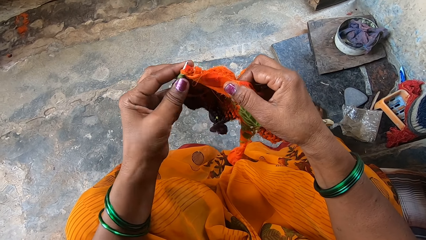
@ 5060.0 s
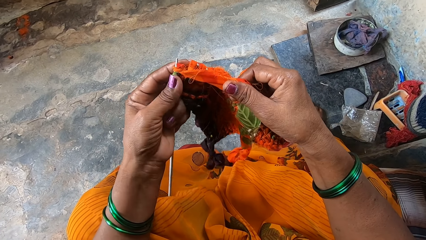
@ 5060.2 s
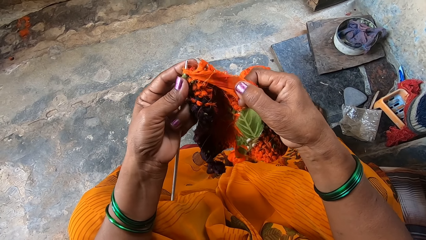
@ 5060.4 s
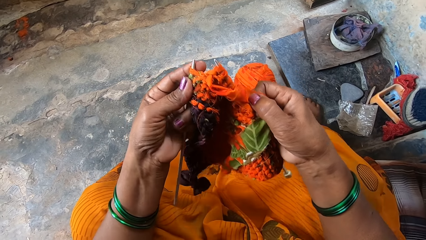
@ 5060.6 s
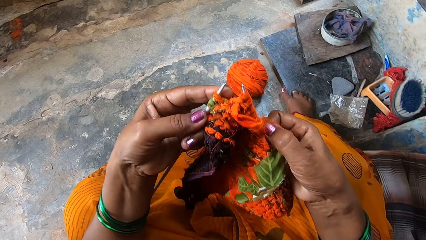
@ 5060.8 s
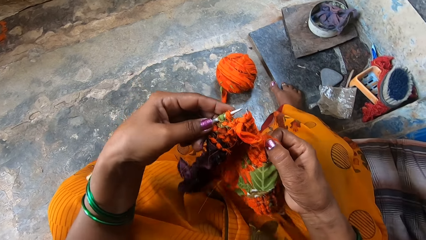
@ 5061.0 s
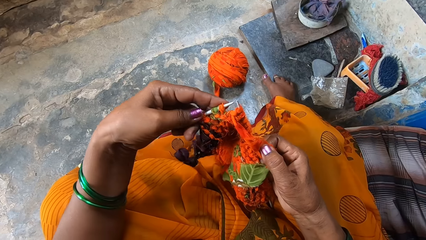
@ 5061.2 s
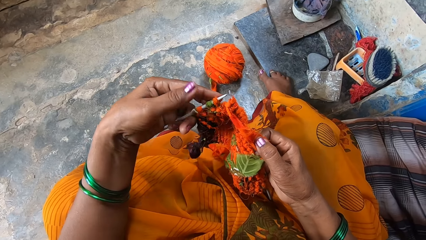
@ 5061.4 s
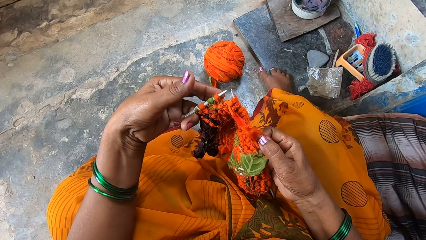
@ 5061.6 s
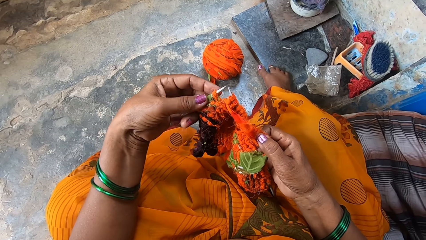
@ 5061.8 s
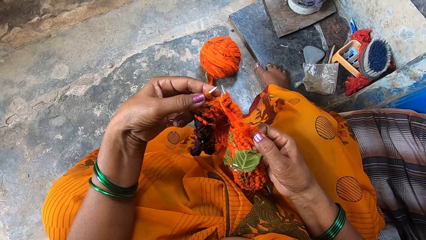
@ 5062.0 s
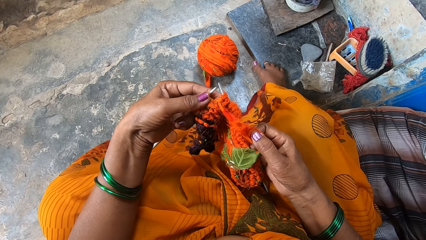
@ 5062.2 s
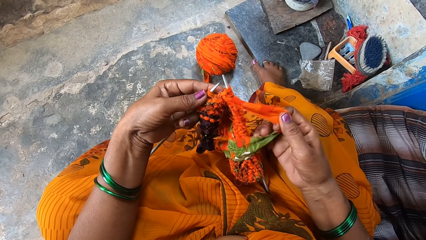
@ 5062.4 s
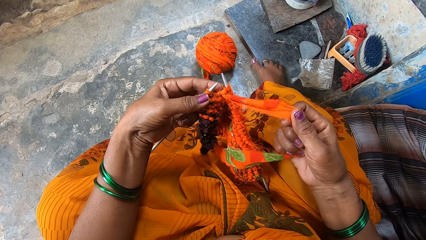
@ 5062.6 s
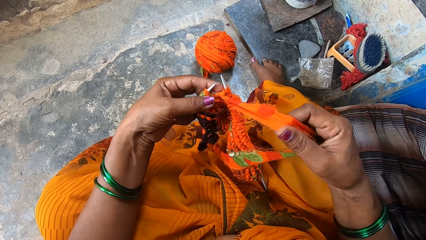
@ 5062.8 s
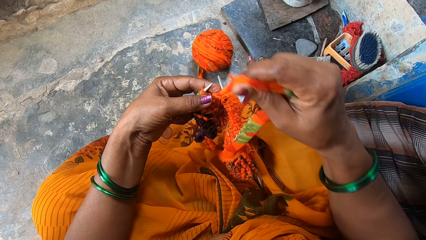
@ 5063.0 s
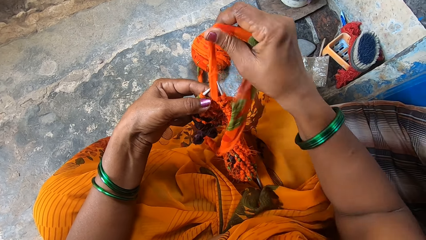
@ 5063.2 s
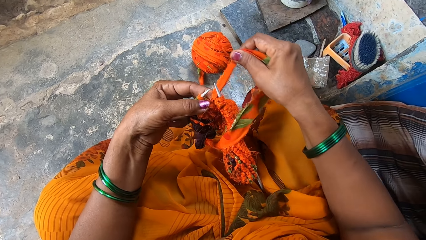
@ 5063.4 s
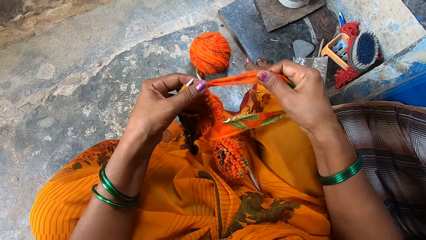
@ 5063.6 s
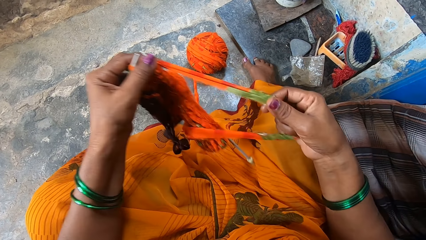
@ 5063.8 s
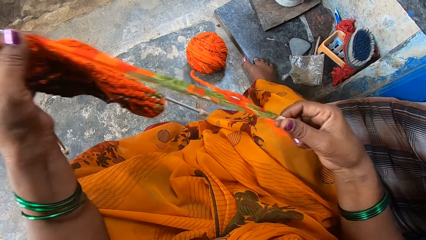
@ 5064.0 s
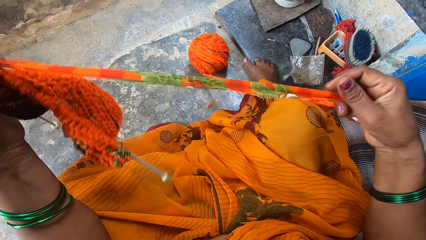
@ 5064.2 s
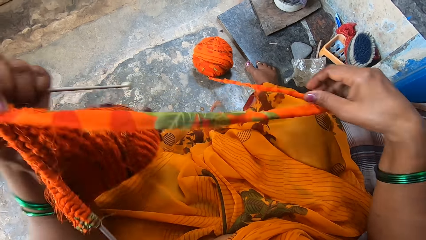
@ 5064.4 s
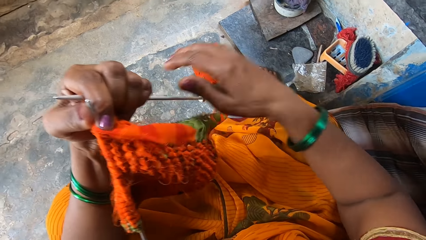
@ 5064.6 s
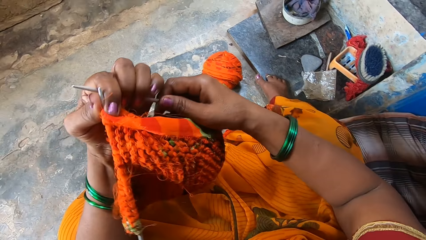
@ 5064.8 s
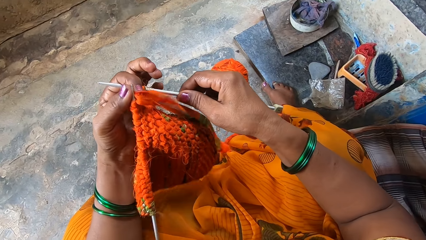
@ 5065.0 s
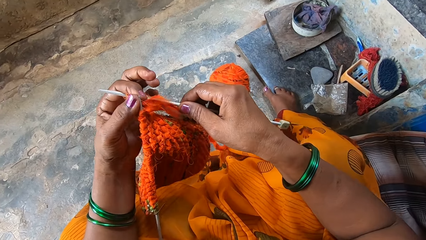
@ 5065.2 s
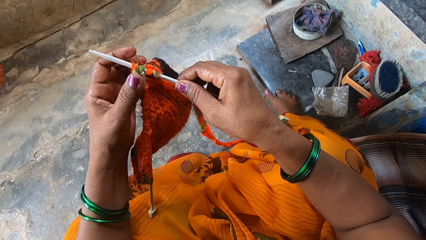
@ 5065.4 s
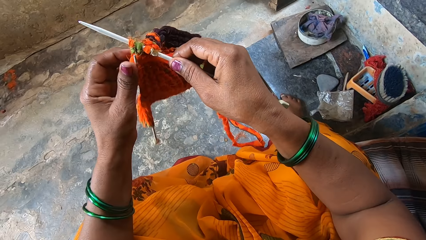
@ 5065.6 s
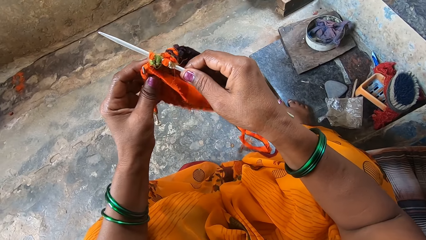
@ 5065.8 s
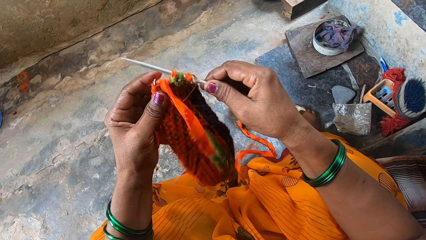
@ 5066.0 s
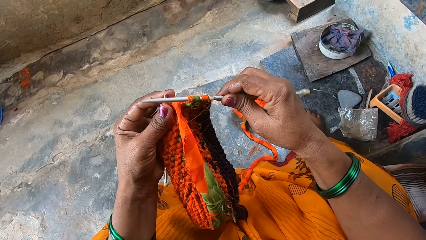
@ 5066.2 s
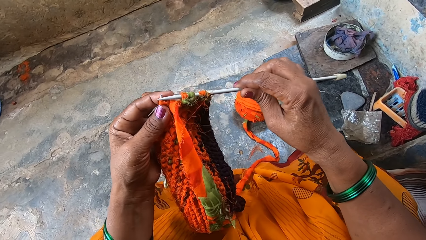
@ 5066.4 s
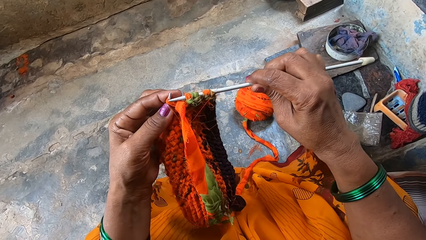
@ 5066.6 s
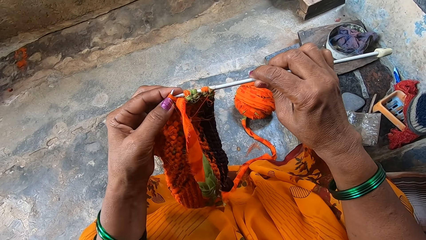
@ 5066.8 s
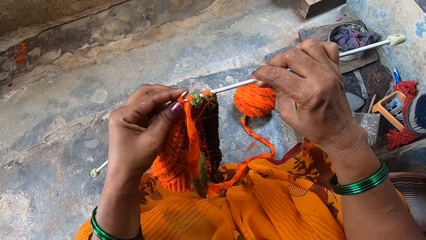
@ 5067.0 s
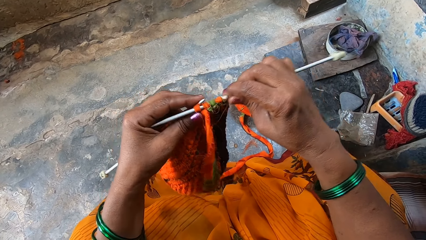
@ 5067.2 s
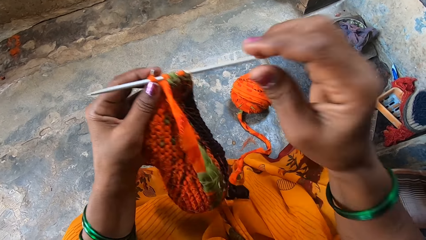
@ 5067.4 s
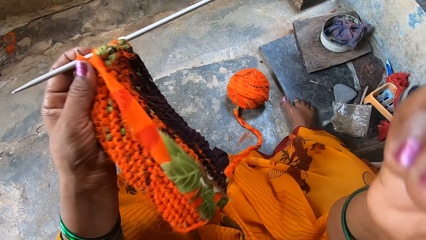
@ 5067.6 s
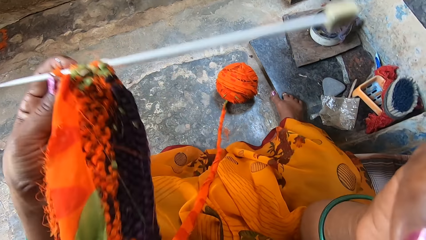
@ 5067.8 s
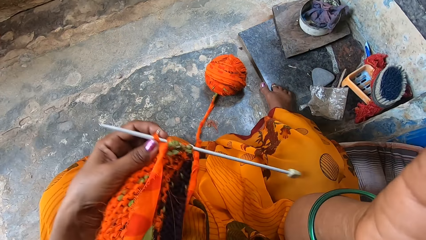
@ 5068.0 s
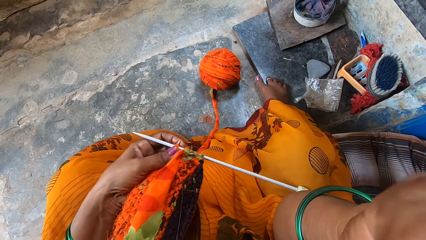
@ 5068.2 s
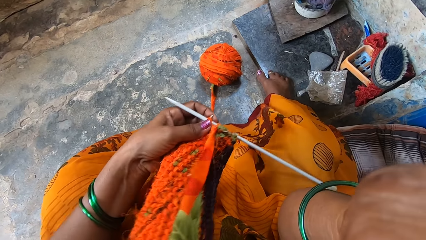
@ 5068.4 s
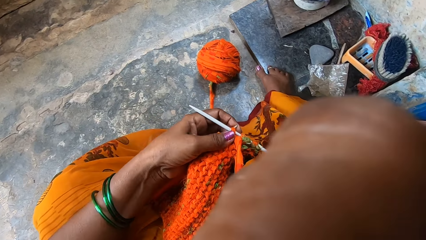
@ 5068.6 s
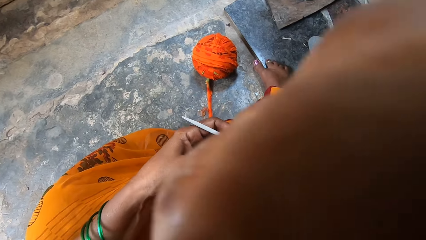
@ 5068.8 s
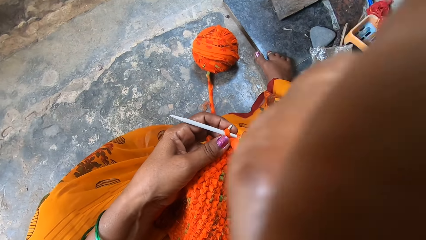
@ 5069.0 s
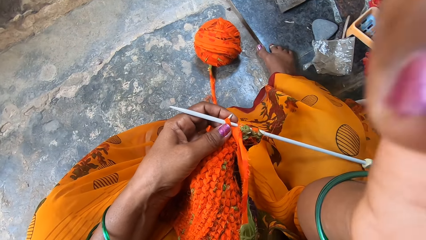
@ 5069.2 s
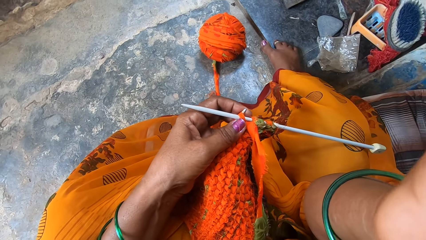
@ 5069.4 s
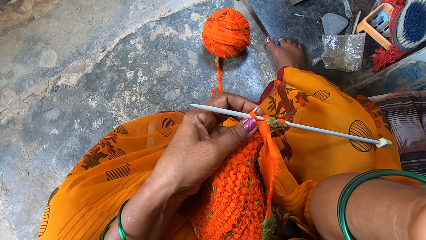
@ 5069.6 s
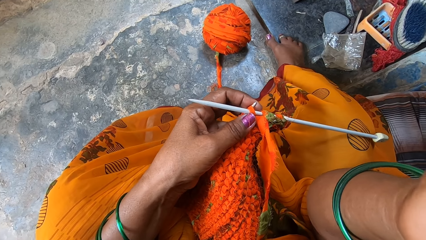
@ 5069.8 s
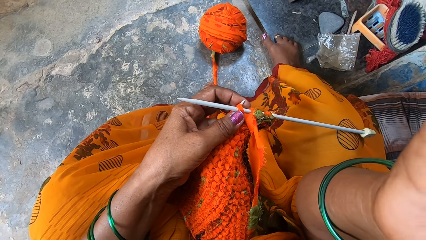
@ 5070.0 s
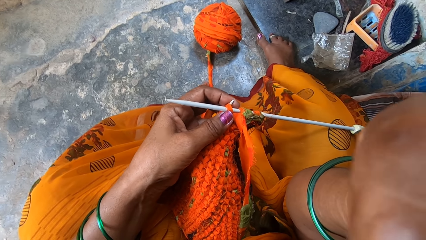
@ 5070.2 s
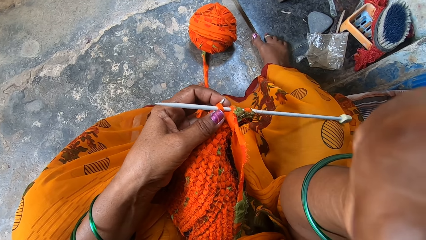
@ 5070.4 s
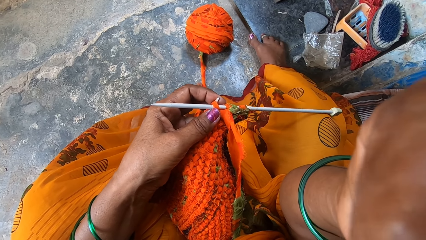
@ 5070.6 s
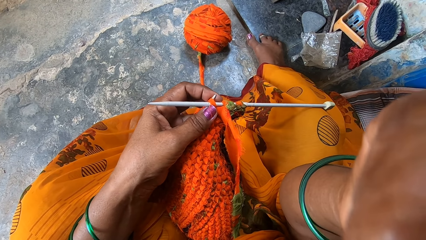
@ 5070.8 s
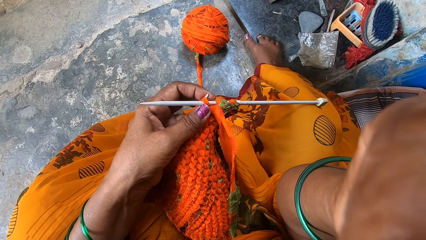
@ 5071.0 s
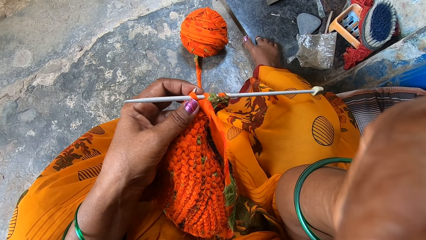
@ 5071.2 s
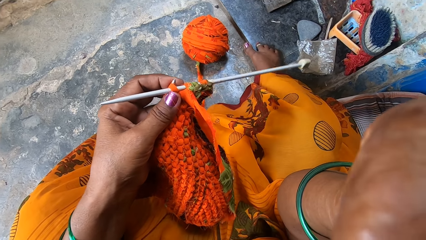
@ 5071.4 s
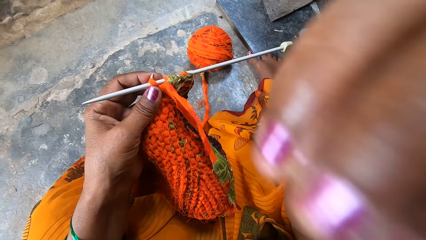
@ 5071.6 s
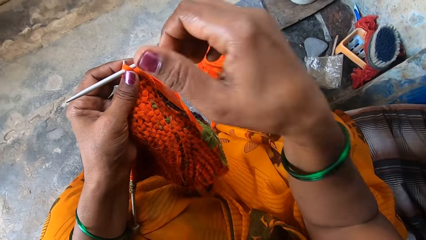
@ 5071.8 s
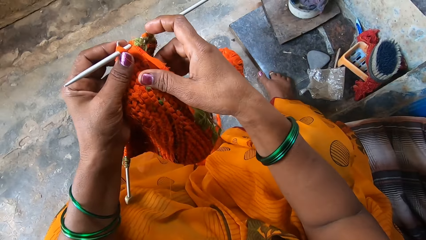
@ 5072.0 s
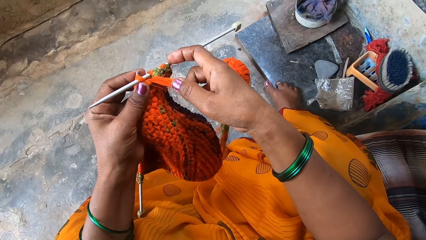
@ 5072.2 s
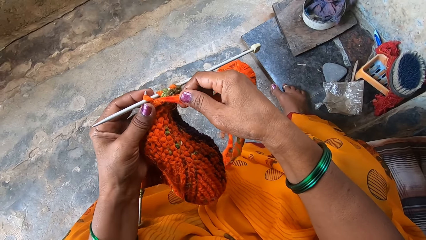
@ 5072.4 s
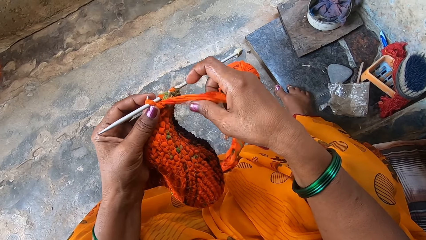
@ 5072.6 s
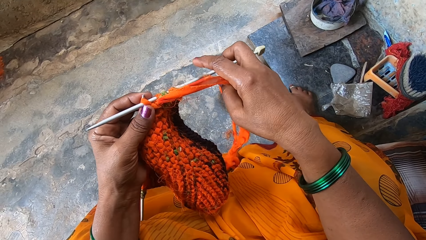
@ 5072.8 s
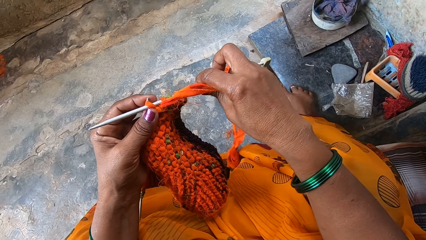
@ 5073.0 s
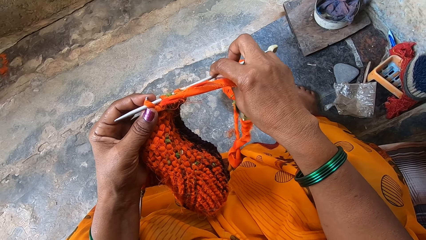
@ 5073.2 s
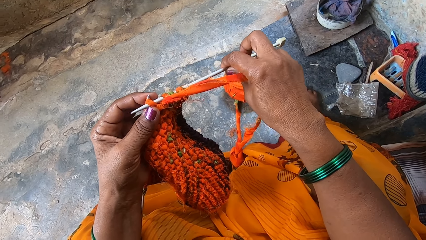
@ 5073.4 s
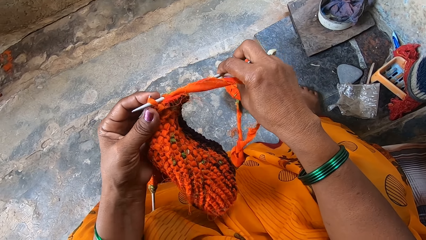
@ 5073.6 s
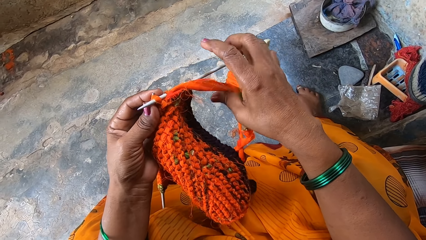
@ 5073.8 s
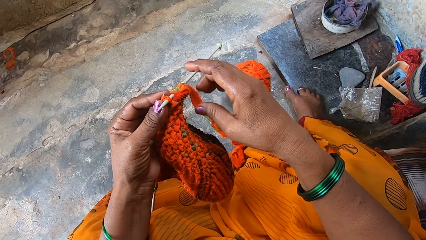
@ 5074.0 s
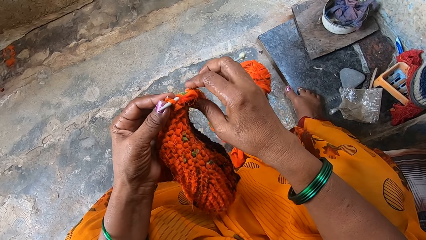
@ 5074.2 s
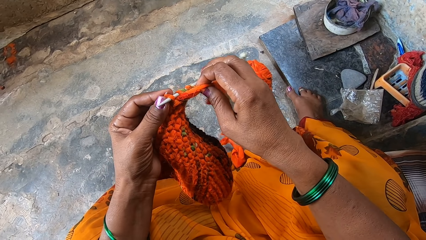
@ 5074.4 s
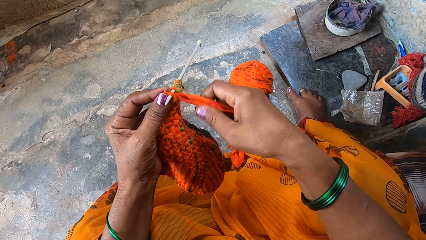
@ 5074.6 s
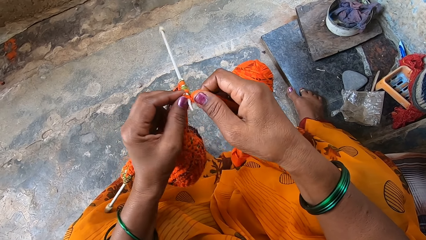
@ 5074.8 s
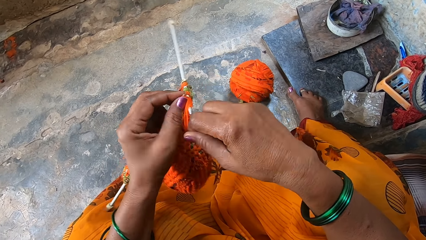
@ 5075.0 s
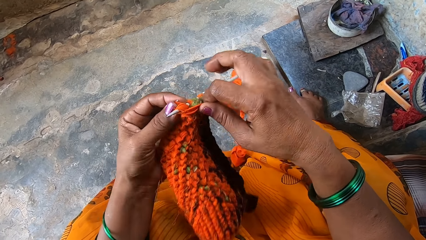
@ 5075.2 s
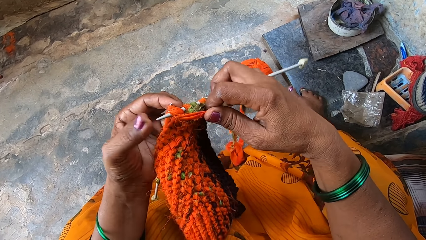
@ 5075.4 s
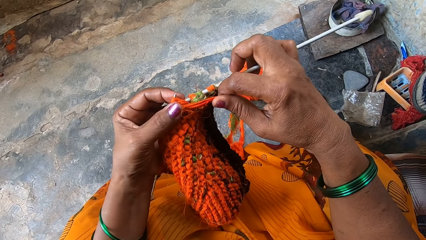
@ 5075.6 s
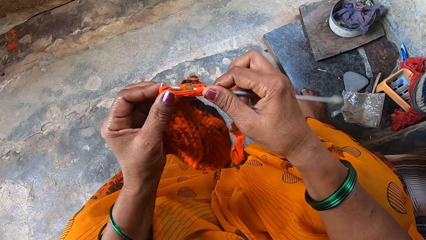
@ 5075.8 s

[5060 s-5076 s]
The camera wearer looks at the garment. They knit the garment using two needles. They pull the yarn and rotate the garment. They knit the garment using two needles. They adjust the camera. They knit the garment using two needles.
